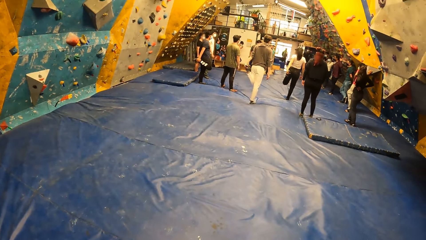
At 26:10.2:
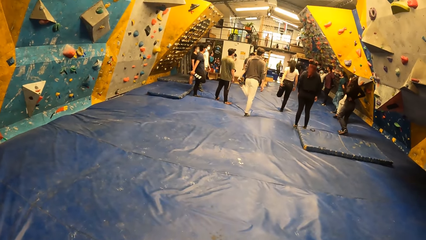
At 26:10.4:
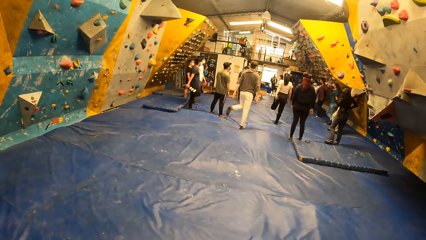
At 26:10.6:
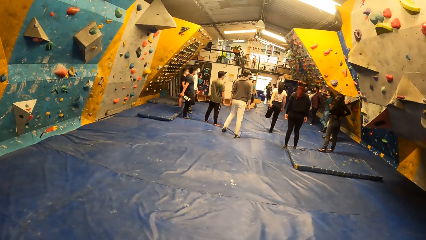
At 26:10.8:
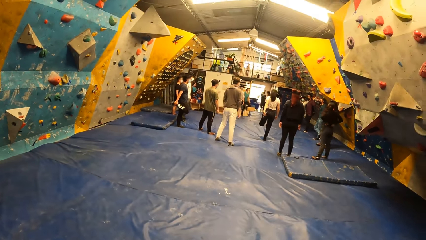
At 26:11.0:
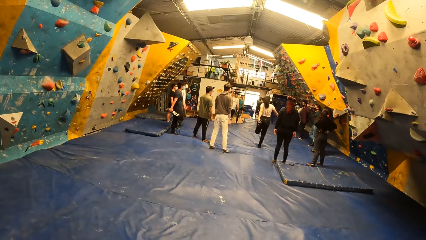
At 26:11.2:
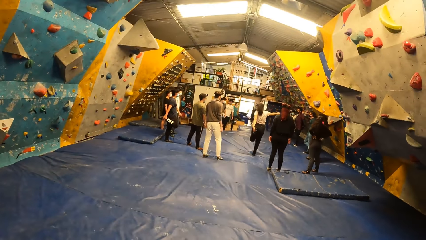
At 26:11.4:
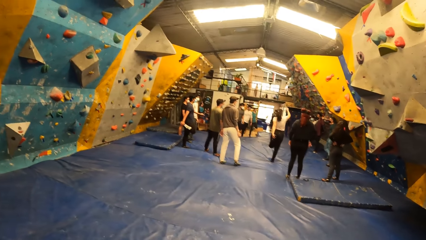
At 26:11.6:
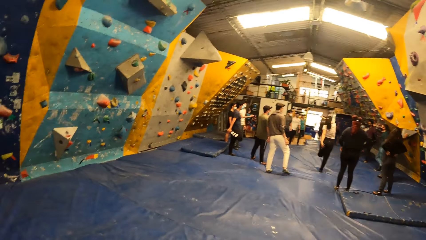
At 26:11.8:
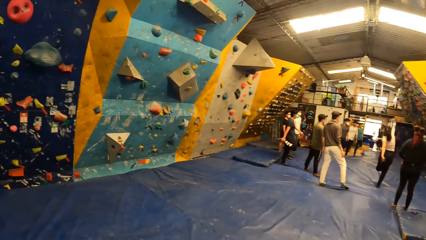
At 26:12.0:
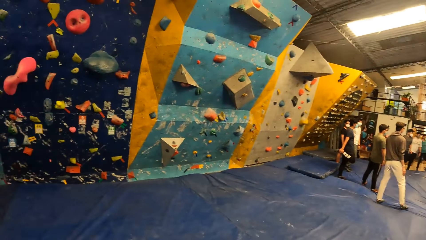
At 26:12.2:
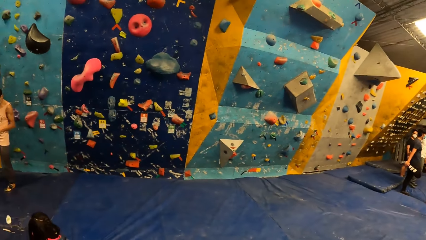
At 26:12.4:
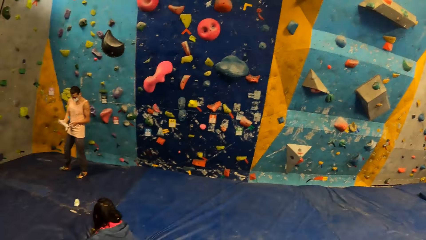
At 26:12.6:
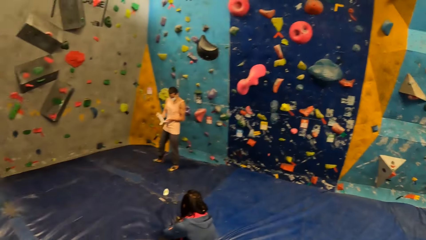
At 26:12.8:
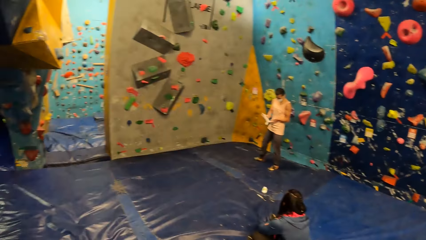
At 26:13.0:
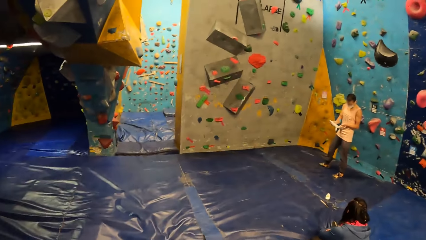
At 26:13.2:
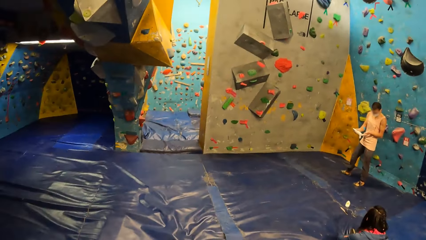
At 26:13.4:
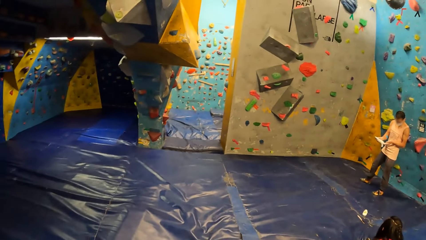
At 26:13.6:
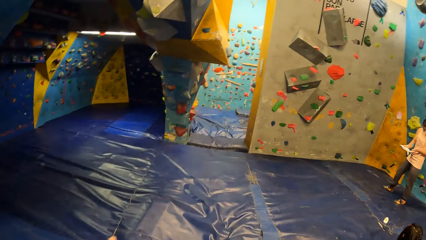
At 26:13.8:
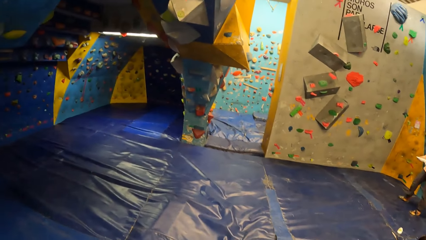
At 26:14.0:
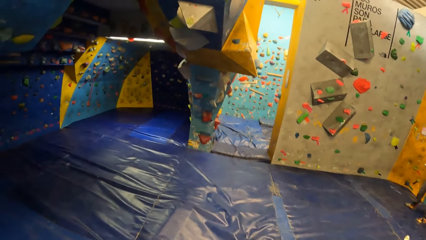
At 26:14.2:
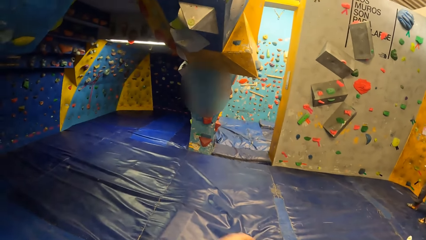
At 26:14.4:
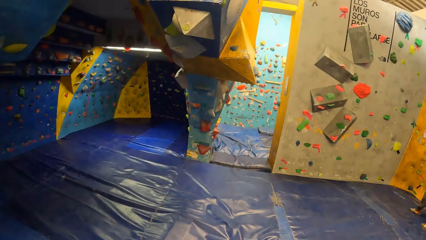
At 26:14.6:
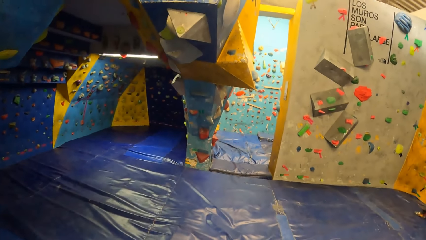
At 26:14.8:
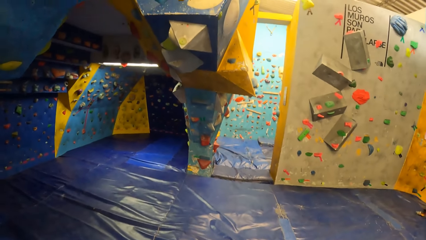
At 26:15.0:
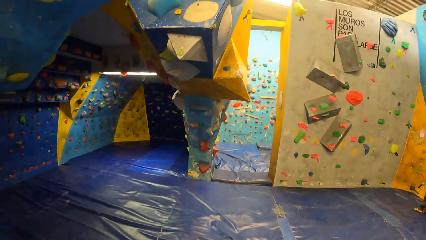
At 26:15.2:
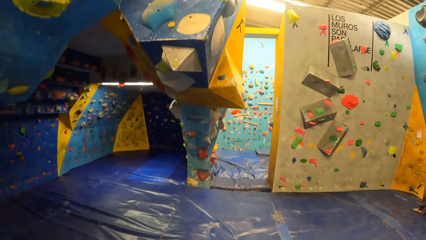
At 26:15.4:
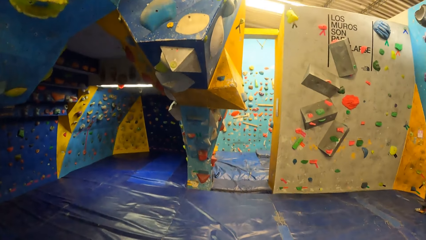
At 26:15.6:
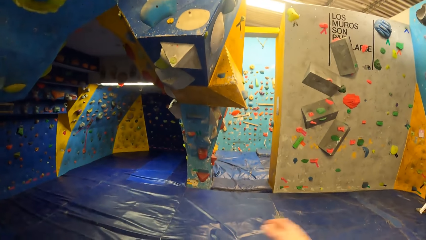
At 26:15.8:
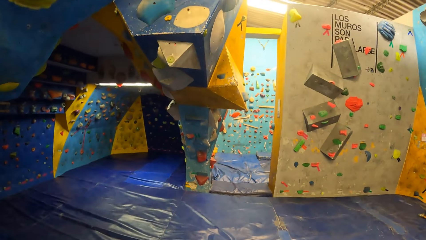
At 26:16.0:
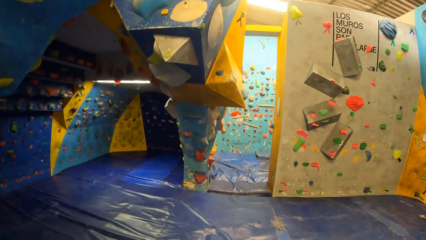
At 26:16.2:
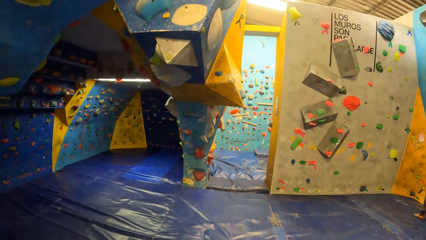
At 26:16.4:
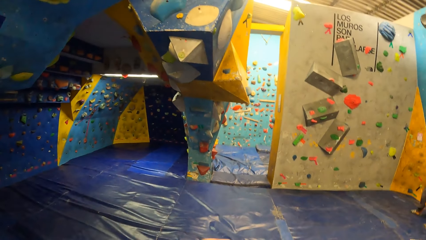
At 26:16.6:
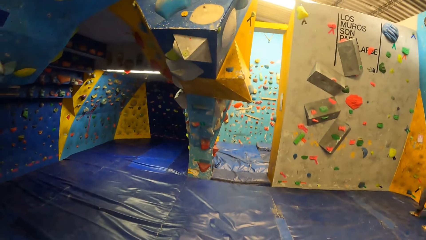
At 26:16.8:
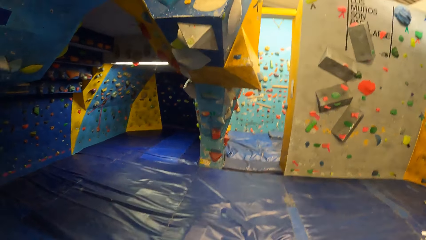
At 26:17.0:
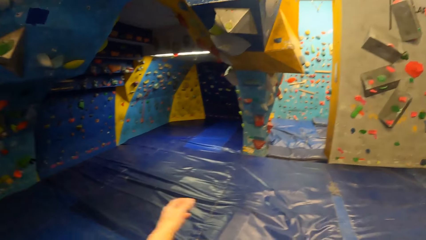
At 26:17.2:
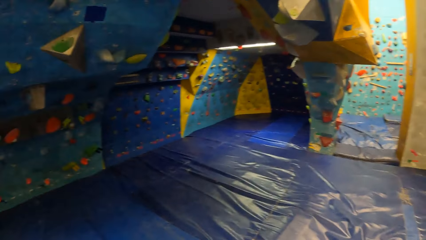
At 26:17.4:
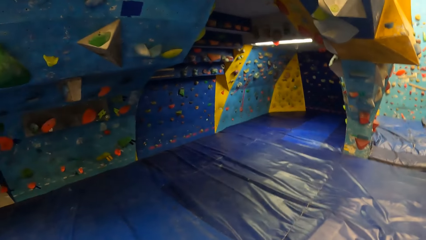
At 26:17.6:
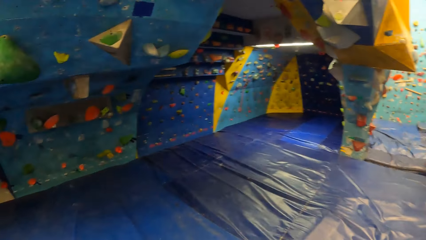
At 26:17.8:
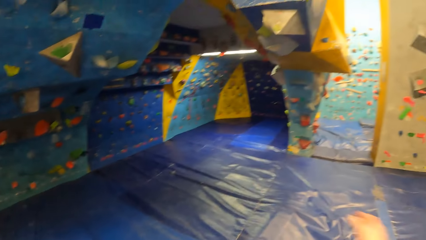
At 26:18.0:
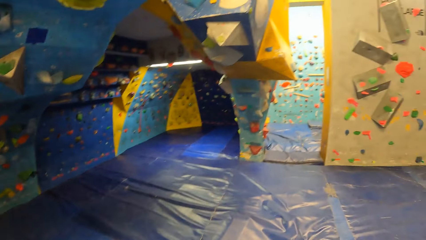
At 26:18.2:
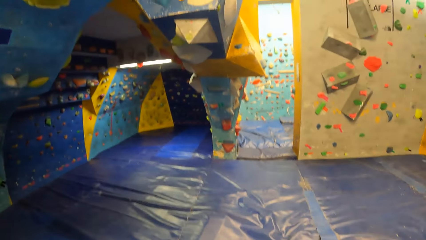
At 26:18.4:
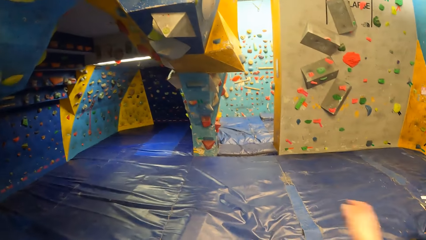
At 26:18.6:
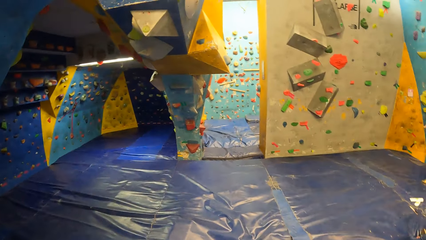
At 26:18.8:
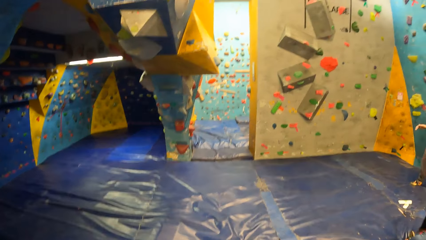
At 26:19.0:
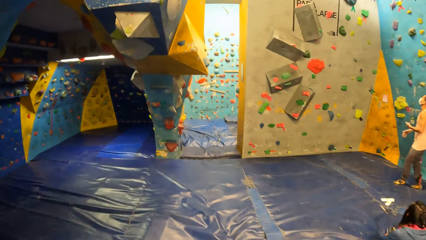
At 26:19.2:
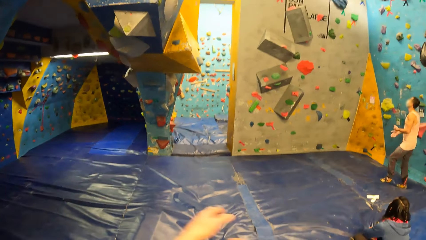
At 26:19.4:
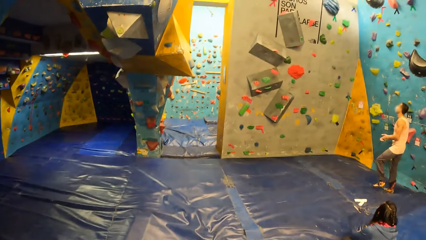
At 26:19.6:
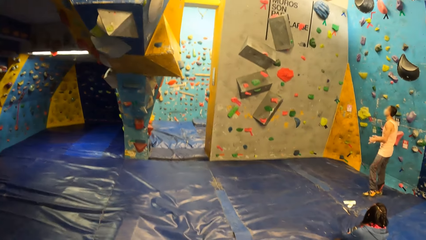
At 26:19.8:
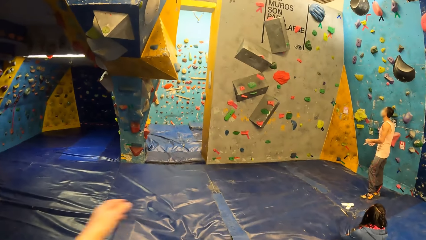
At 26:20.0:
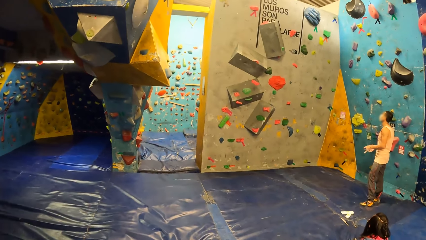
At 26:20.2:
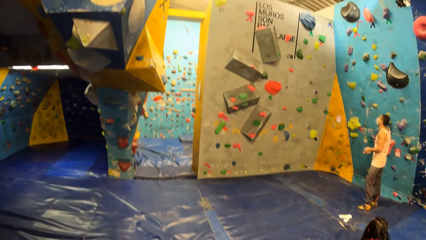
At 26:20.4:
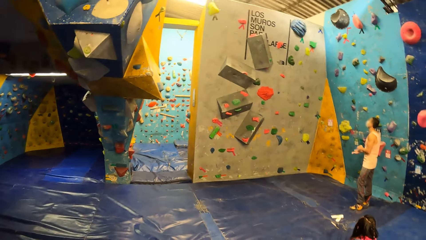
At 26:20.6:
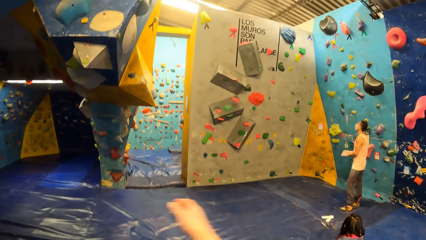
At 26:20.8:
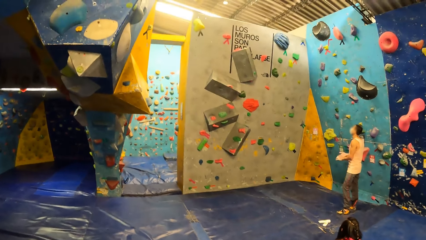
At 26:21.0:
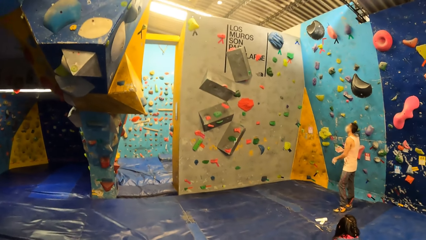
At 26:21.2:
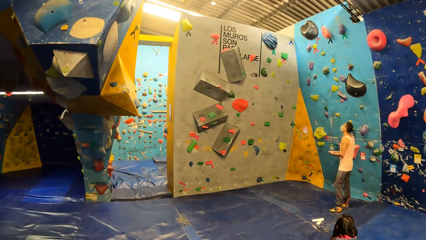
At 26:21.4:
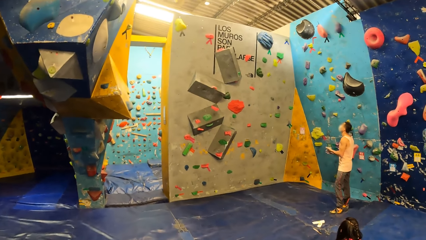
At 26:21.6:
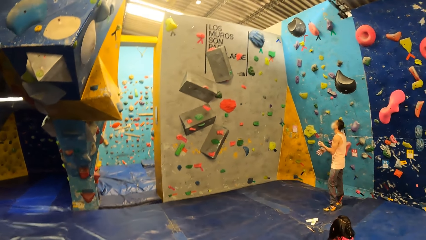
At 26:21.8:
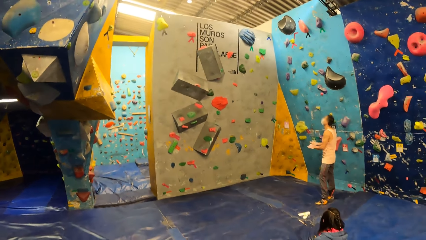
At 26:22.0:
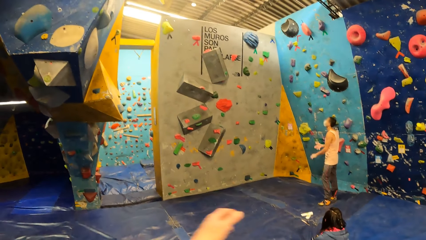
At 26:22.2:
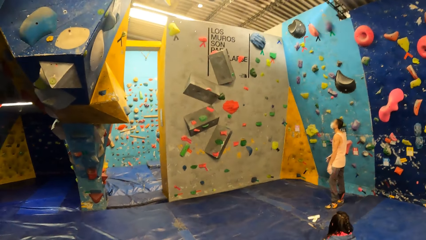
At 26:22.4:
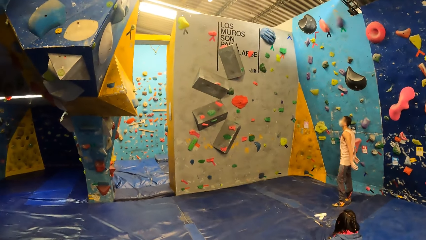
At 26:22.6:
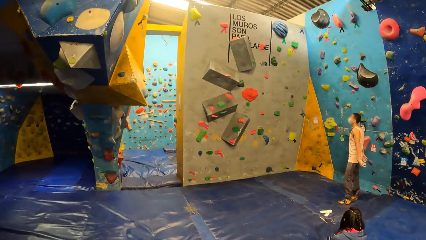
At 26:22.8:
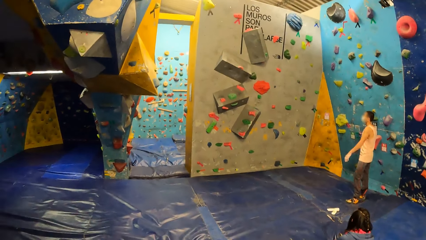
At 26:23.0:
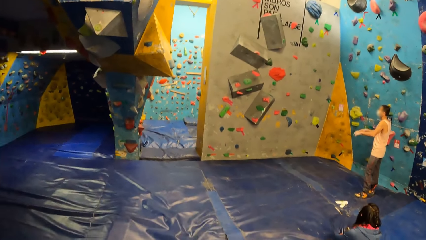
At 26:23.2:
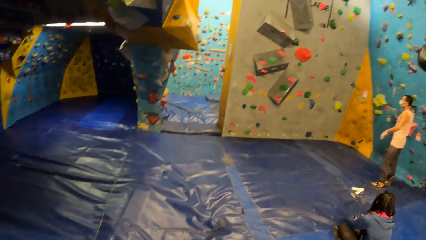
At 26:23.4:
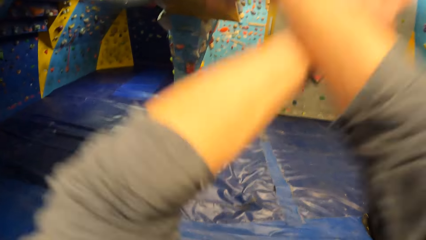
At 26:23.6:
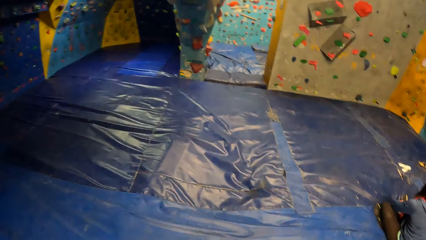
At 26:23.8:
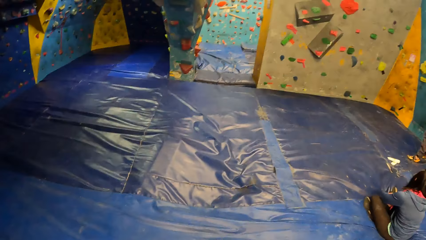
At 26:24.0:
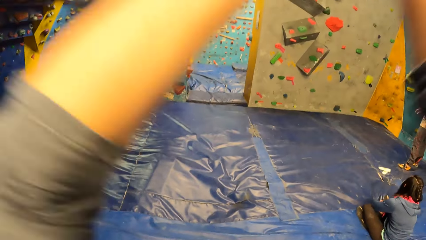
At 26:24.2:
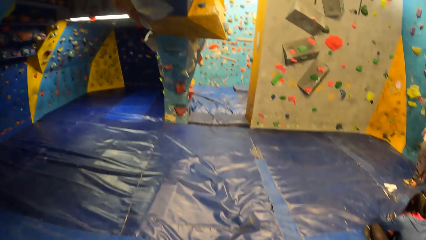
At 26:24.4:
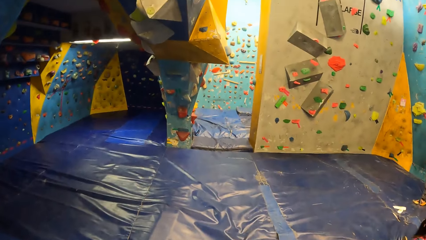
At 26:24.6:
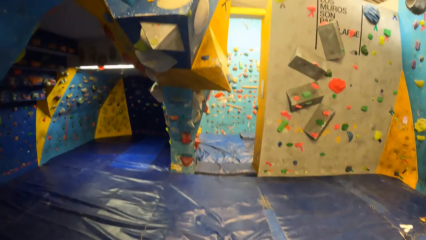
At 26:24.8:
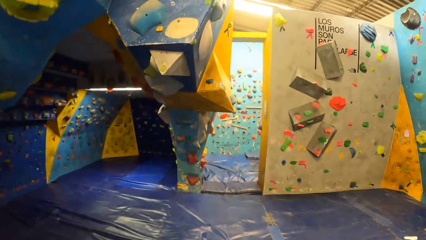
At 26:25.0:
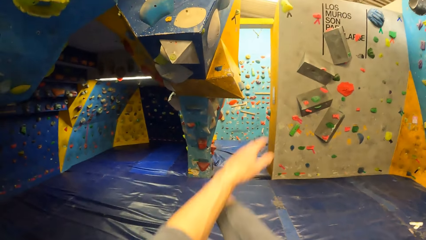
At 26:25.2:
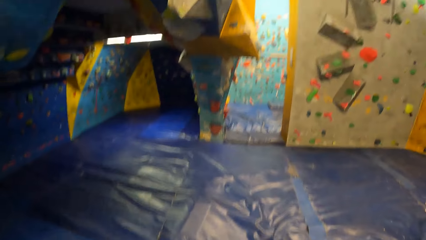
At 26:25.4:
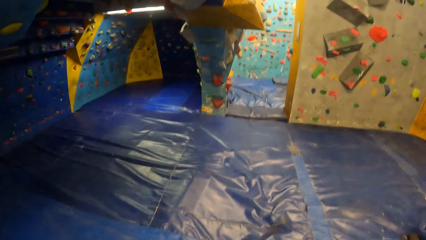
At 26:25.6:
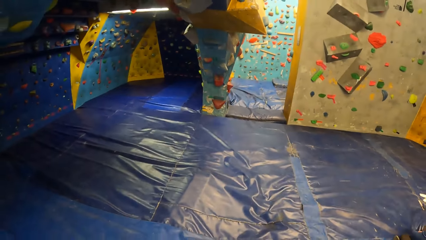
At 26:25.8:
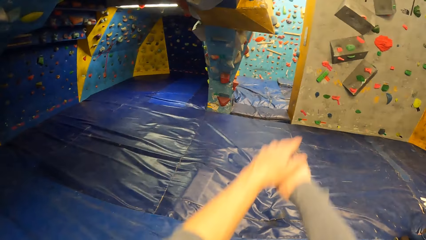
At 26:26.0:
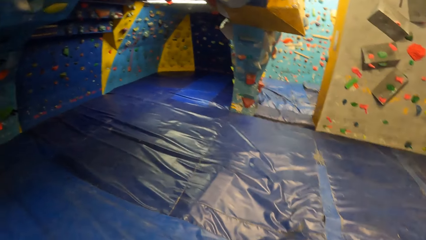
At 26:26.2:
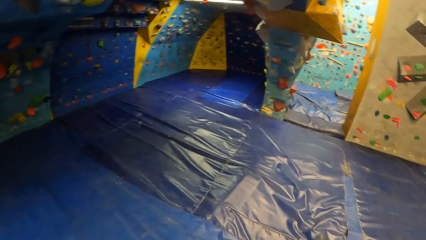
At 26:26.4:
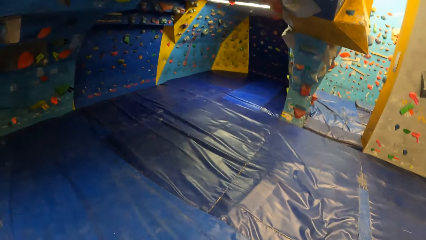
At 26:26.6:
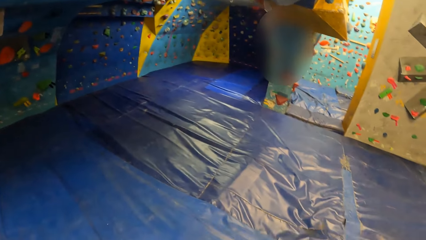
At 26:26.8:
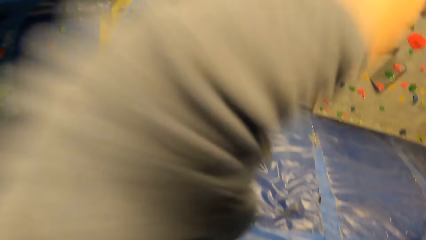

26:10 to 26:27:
The man puts the hand file inside a pack with his right hand. The camera wearer stretches their hands.
